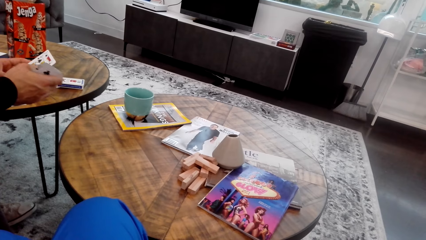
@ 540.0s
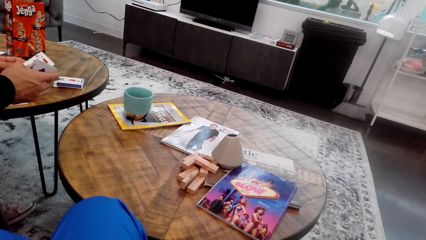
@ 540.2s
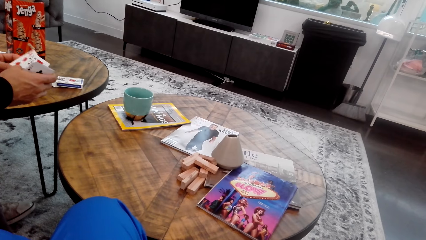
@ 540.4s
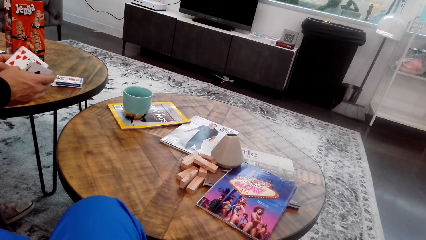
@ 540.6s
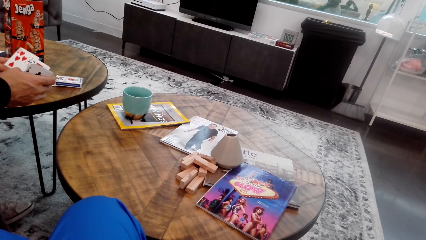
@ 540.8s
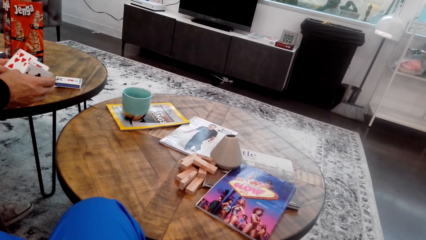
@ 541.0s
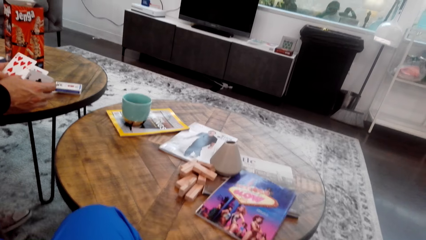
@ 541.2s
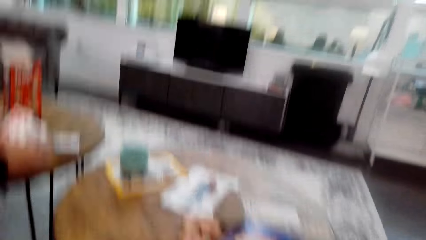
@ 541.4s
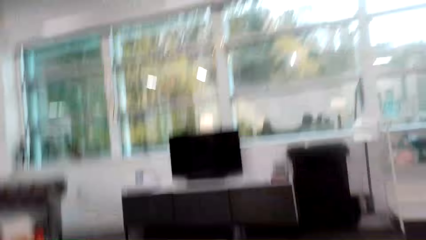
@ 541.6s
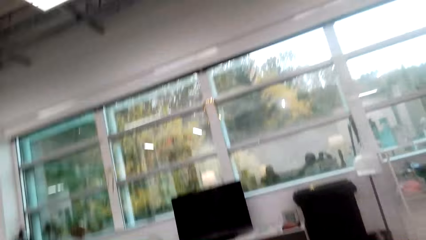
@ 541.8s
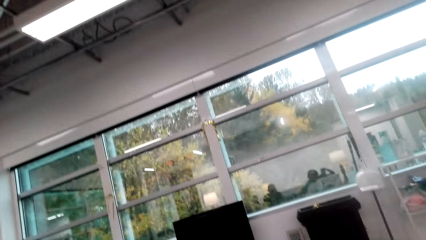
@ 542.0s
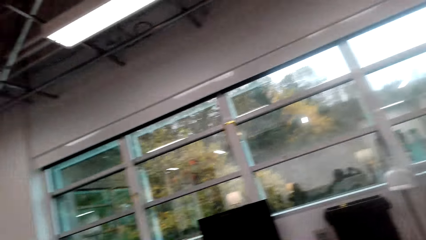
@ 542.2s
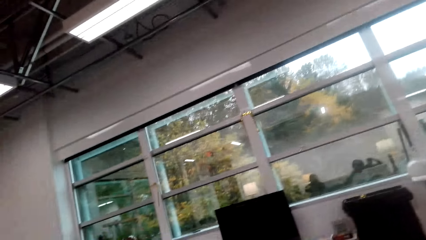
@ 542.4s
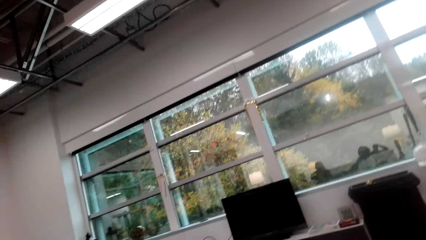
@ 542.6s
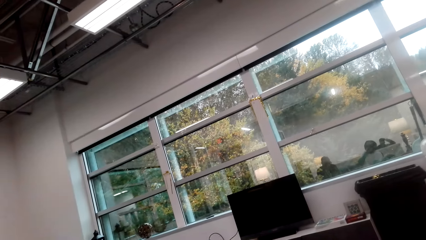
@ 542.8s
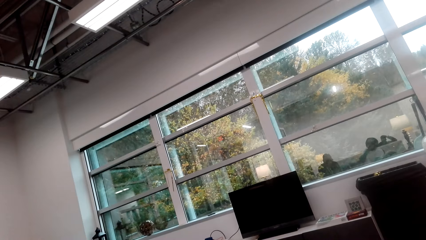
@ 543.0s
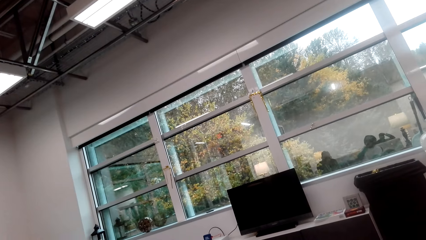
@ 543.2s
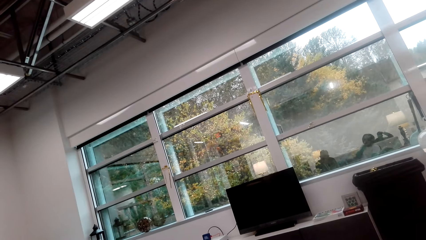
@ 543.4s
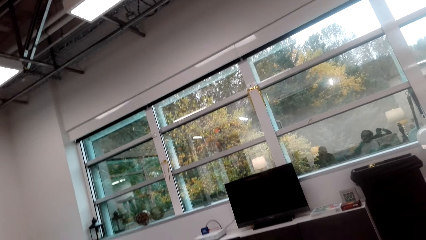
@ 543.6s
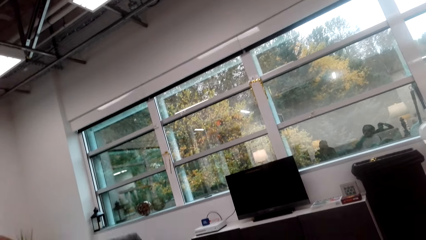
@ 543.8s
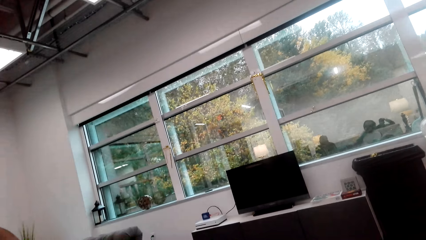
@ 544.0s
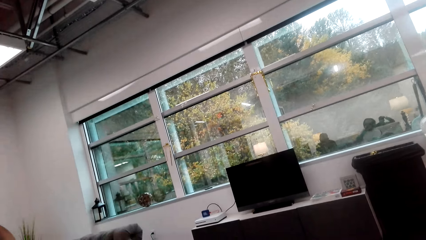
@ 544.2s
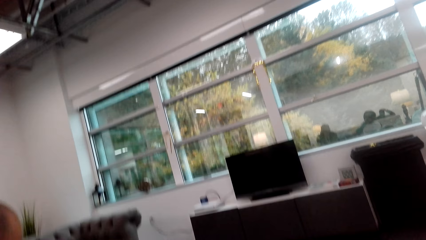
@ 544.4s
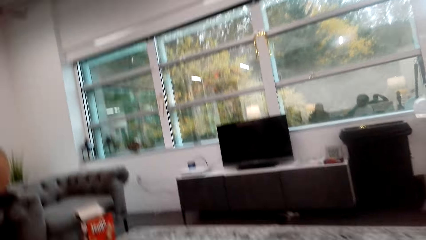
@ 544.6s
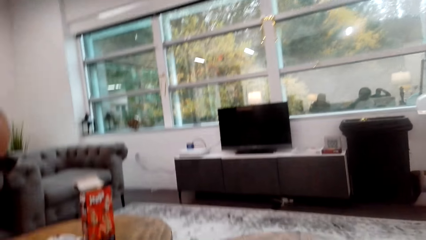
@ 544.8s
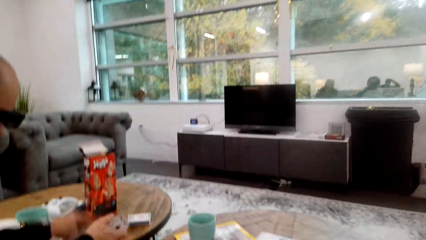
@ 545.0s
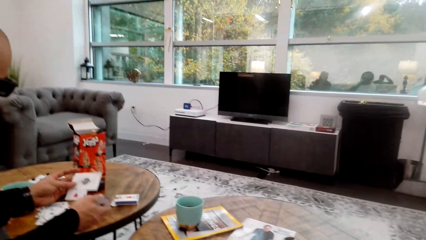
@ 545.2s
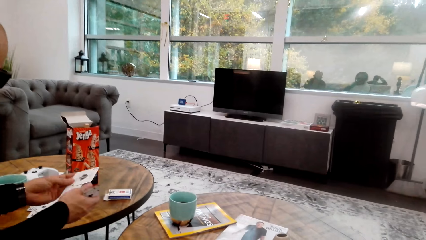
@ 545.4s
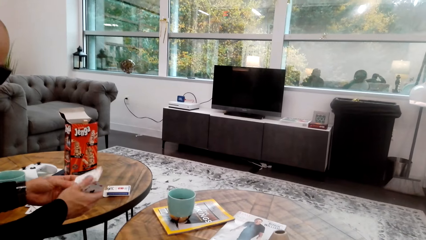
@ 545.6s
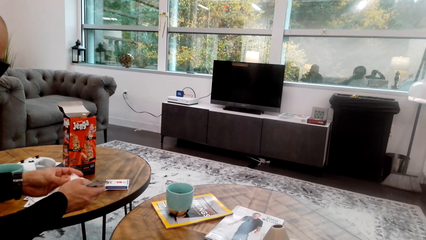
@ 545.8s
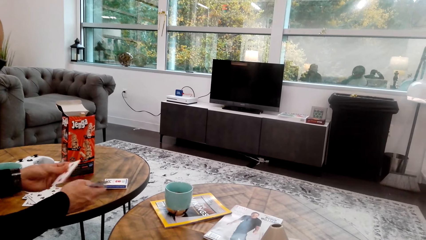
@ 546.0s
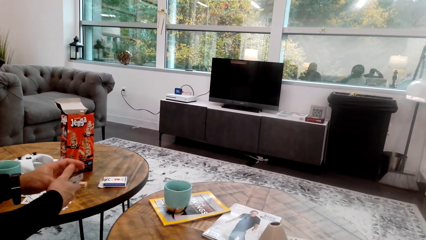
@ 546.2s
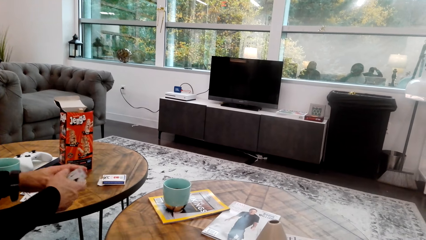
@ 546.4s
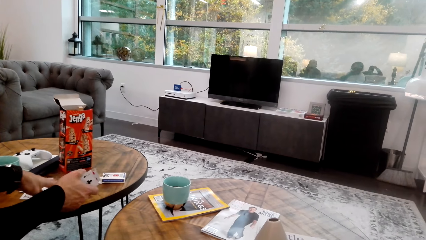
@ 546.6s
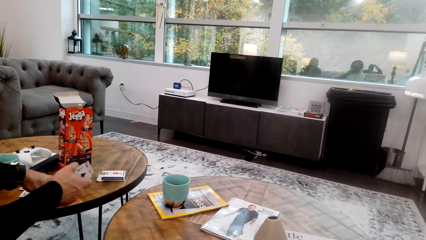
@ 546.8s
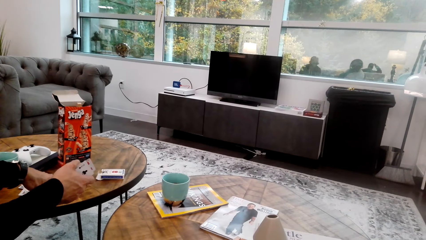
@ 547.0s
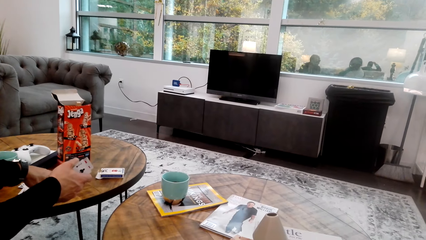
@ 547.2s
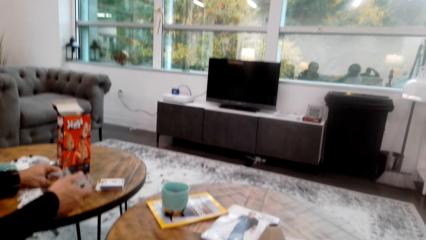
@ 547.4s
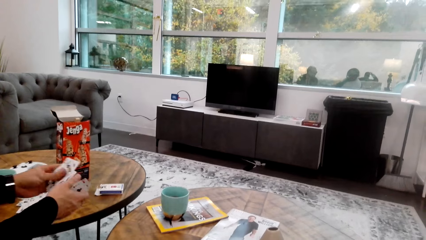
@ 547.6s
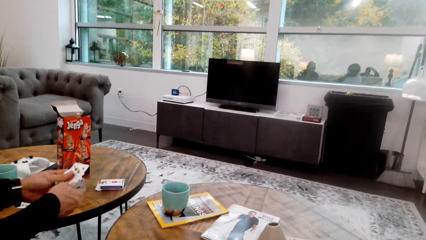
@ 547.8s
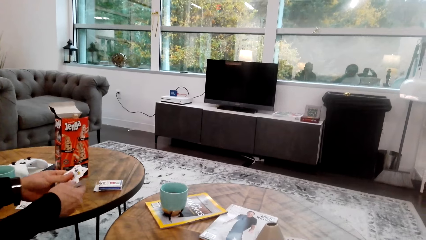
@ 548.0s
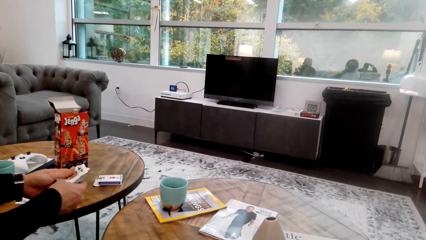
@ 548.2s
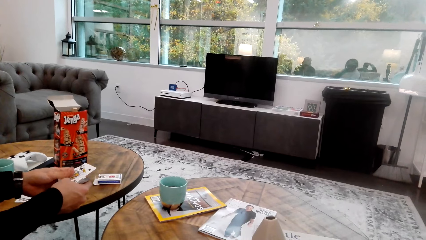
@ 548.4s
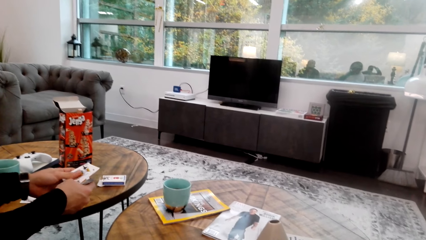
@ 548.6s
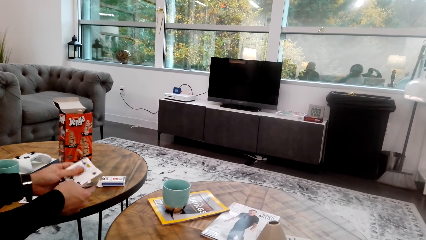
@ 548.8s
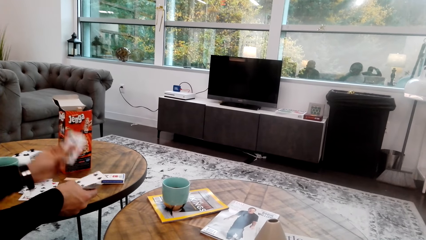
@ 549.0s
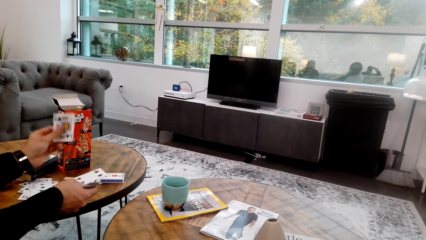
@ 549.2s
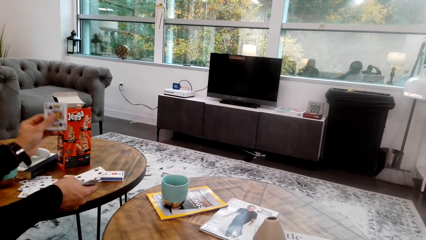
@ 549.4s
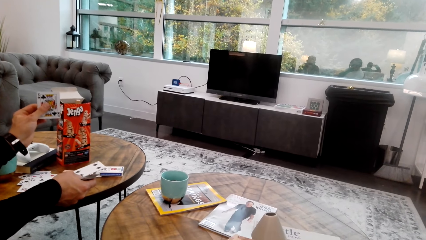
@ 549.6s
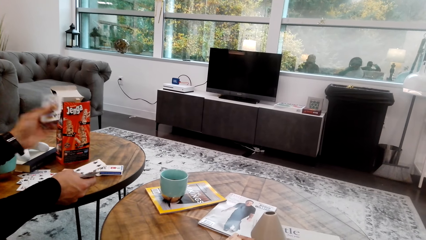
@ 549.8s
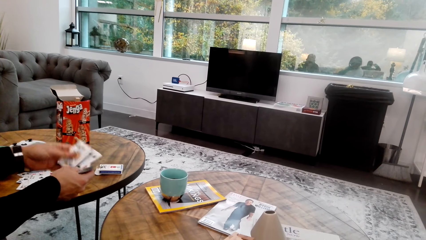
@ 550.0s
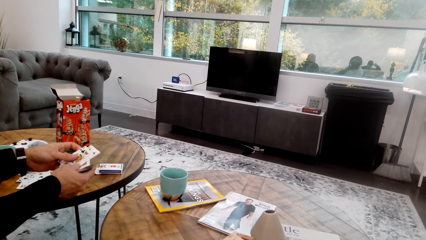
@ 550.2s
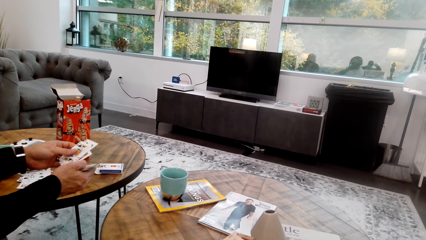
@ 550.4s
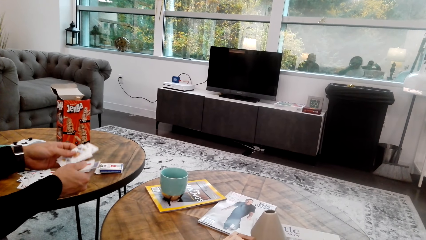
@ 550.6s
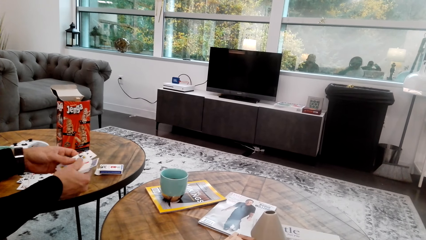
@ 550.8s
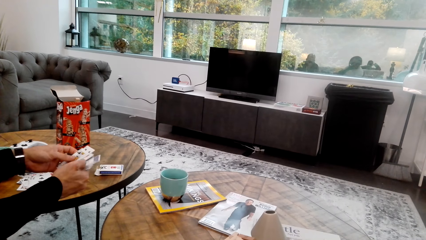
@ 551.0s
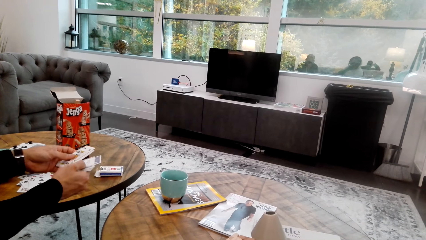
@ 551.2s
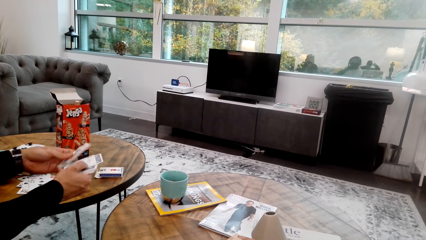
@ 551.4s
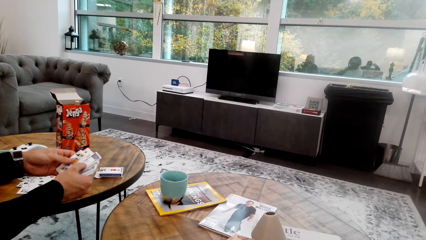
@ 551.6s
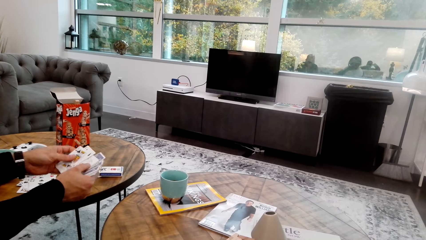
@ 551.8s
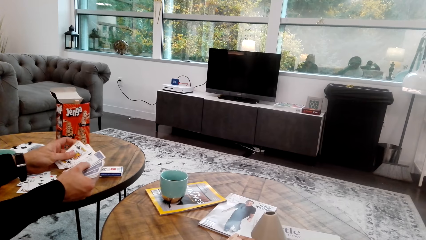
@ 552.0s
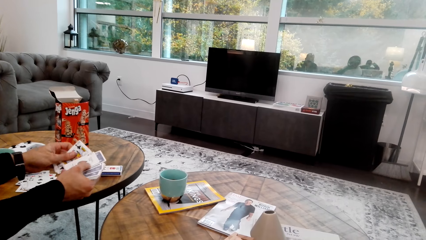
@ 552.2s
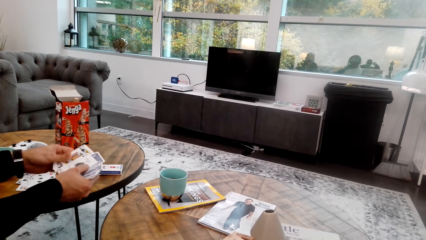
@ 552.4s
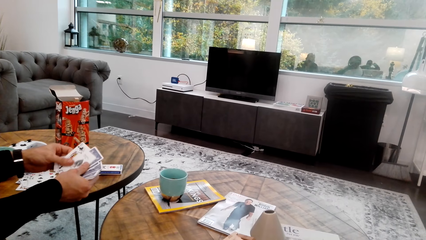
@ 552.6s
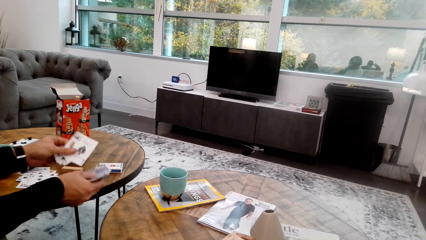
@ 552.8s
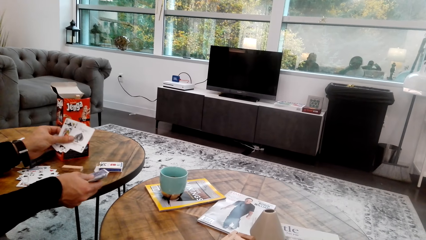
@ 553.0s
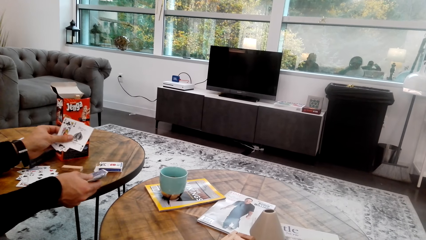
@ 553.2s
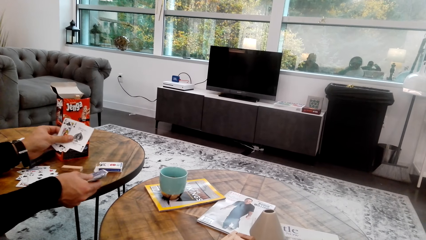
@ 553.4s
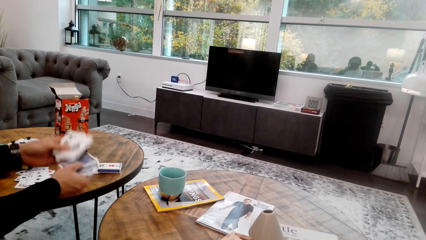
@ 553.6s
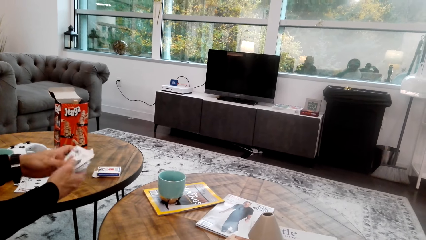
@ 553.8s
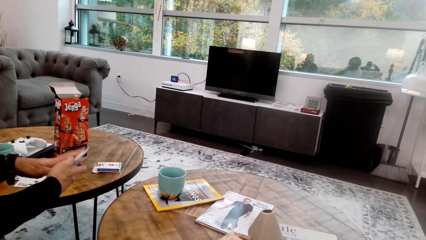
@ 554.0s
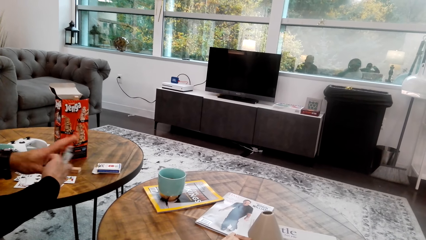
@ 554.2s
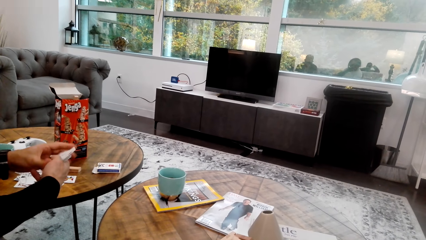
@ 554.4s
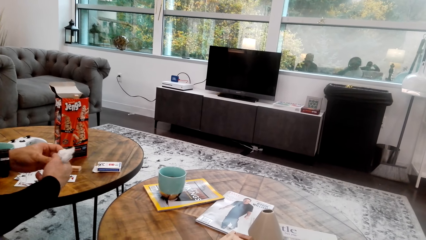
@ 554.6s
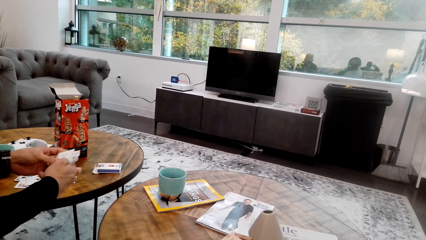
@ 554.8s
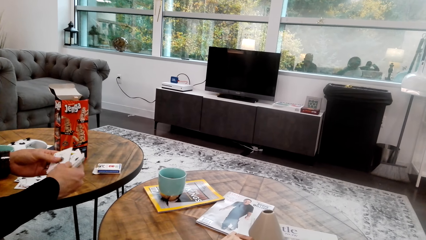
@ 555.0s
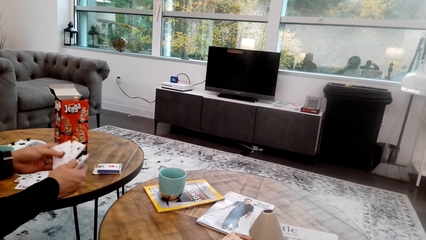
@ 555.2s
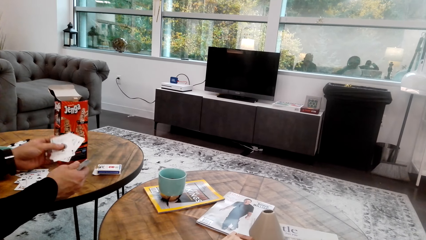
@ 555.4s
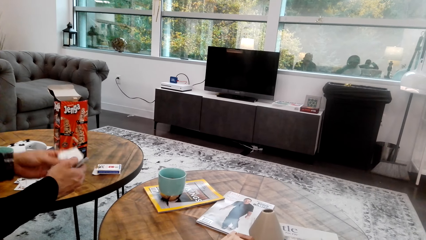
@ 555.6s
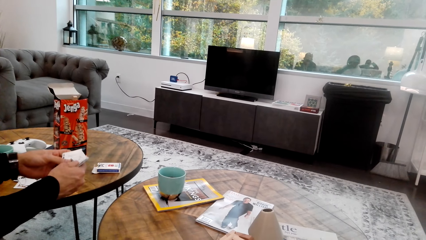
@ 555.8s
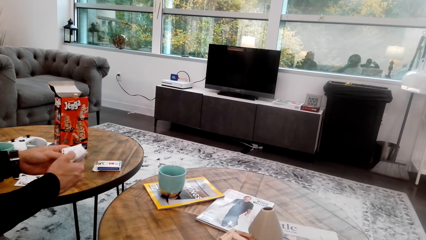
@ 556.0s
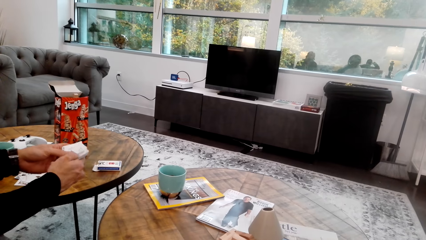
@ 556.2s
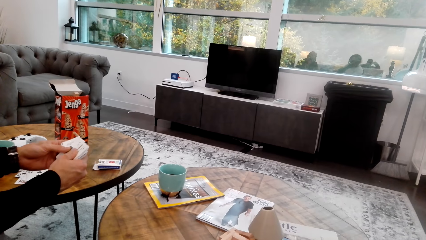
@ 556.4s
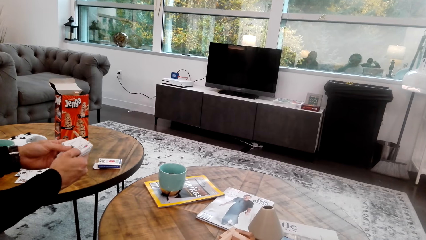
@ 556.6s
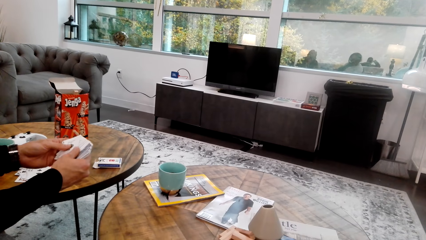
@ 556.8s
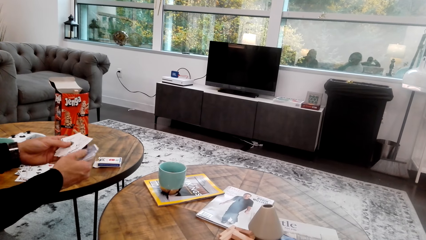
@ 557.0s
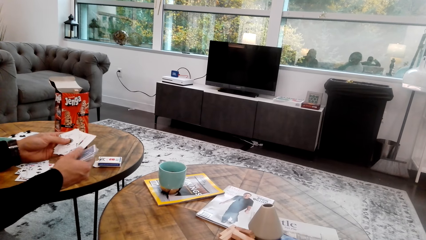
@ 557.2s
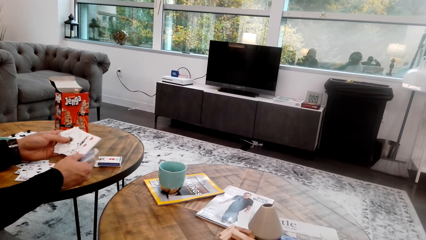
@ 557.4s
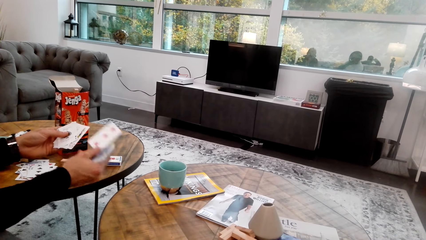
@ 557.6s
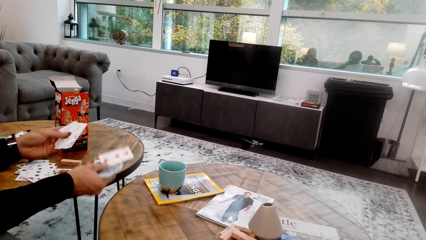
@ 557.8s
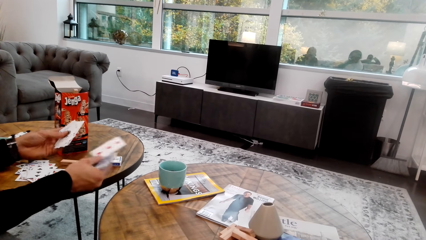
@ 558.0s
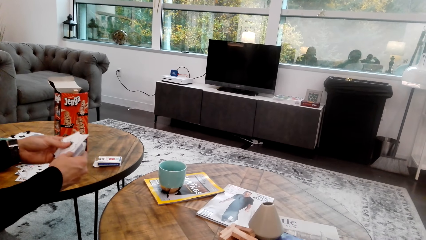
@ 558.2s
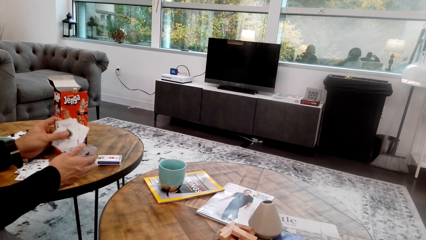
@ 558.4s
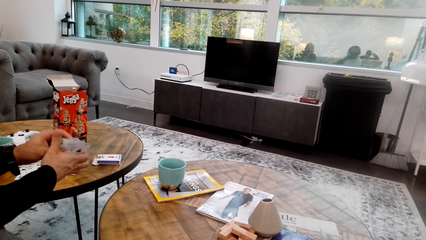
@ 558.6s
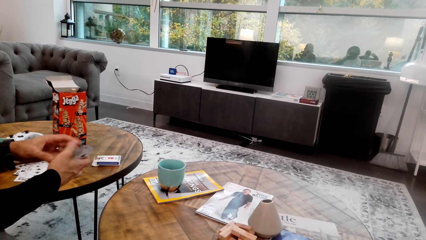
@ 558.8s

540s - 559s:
The camera wearer looks around. A man holds cards. The man picks up the cards from the table and touches the playing cards.
